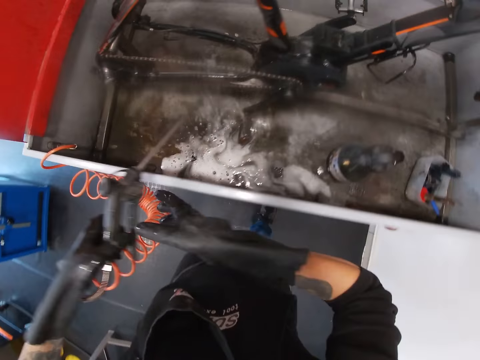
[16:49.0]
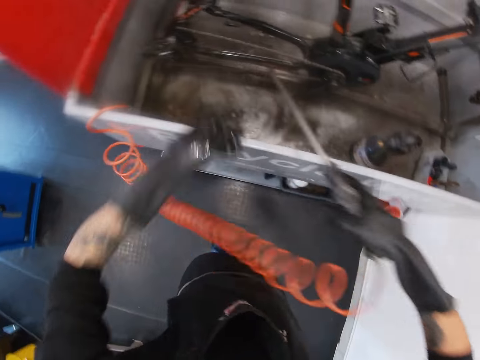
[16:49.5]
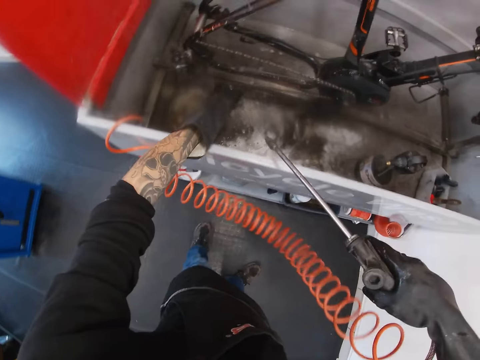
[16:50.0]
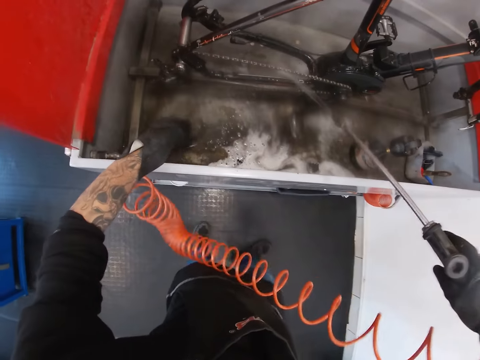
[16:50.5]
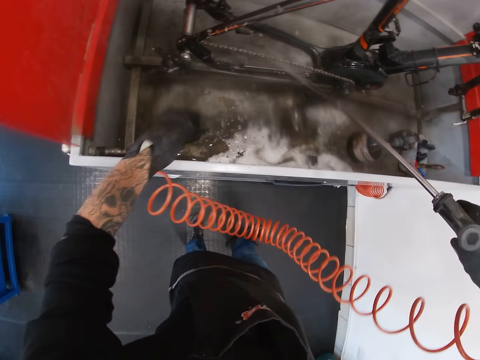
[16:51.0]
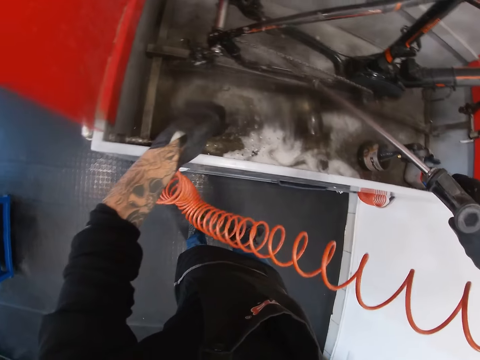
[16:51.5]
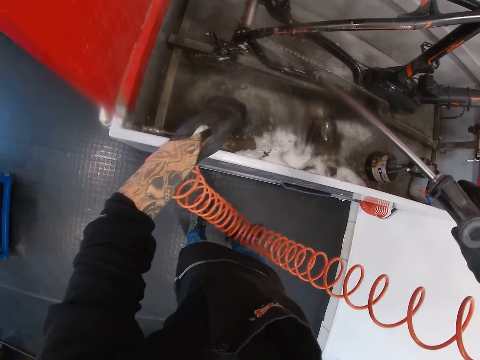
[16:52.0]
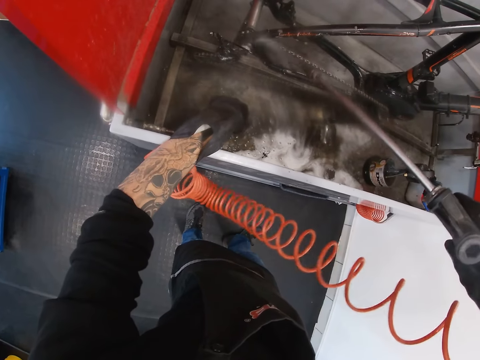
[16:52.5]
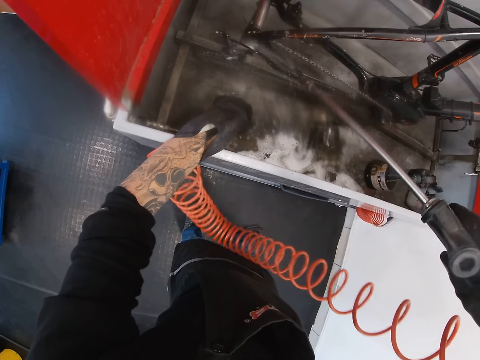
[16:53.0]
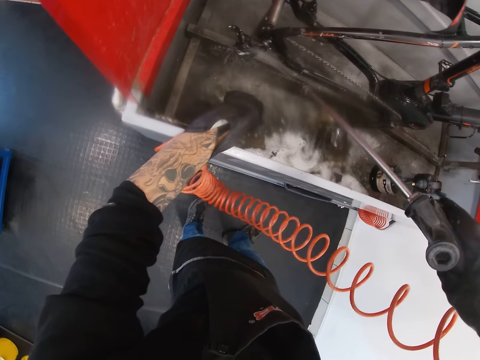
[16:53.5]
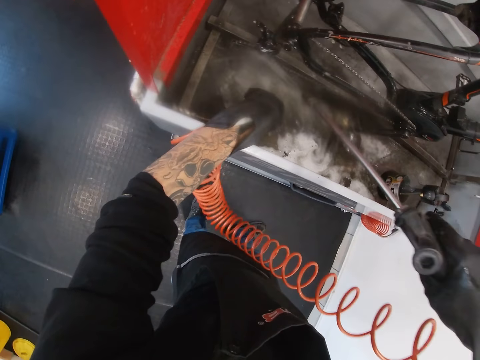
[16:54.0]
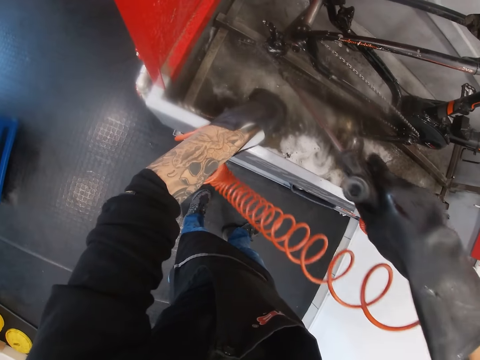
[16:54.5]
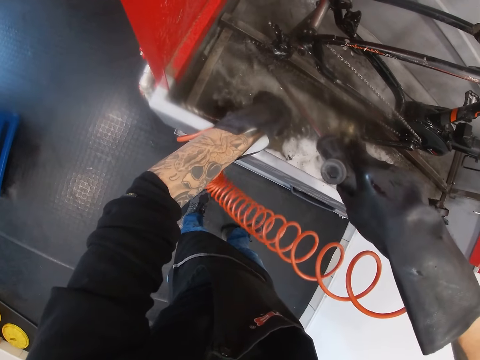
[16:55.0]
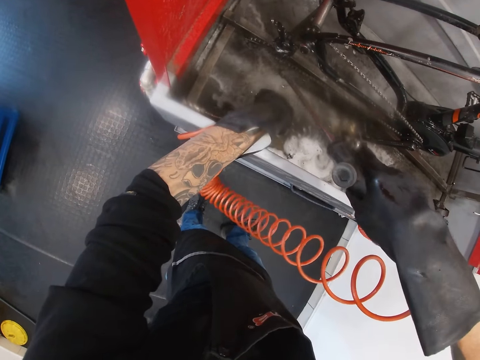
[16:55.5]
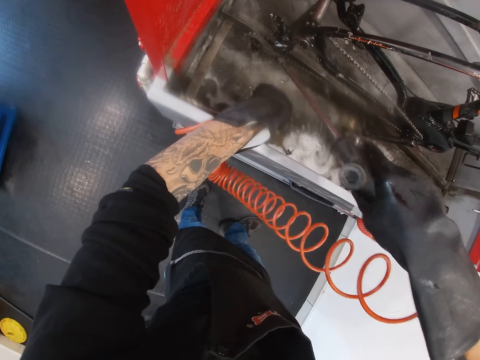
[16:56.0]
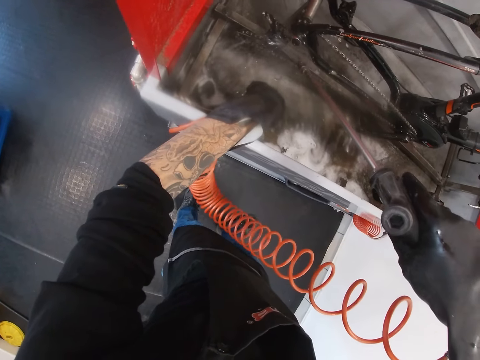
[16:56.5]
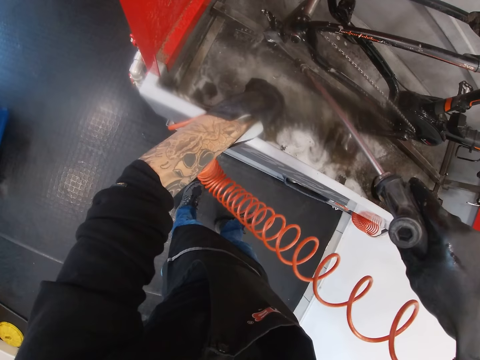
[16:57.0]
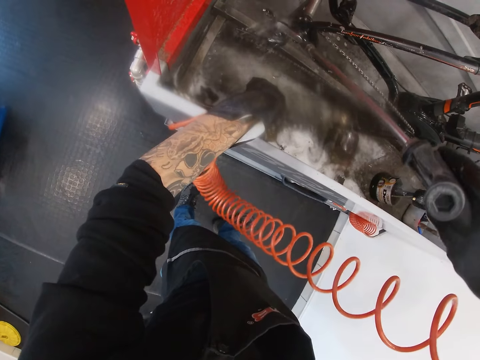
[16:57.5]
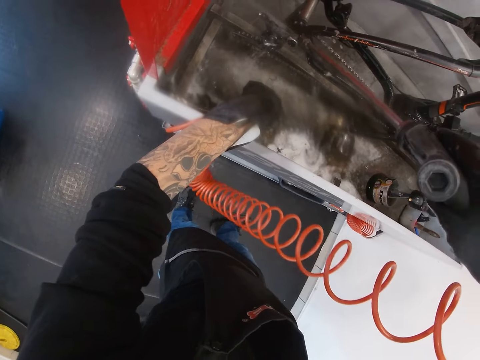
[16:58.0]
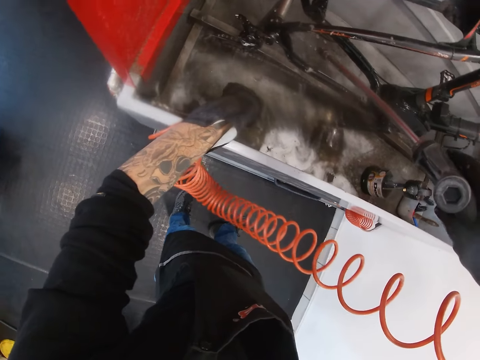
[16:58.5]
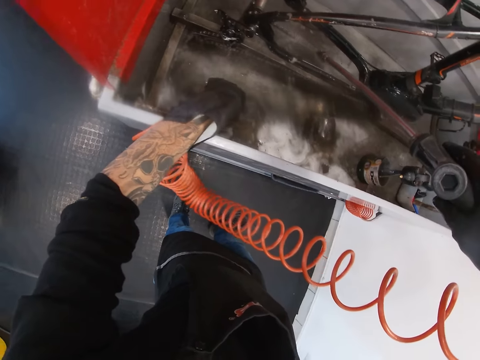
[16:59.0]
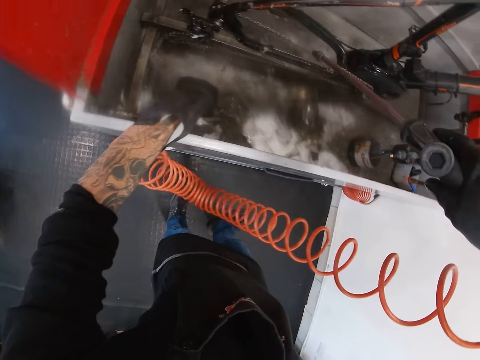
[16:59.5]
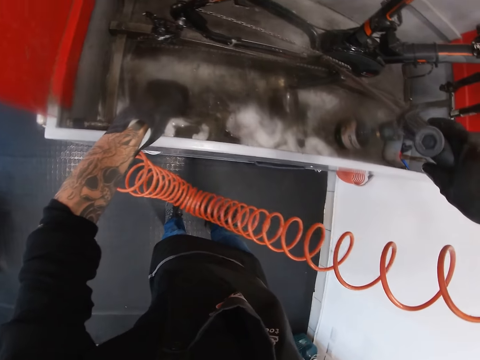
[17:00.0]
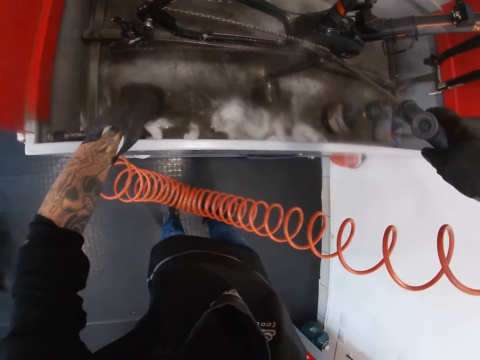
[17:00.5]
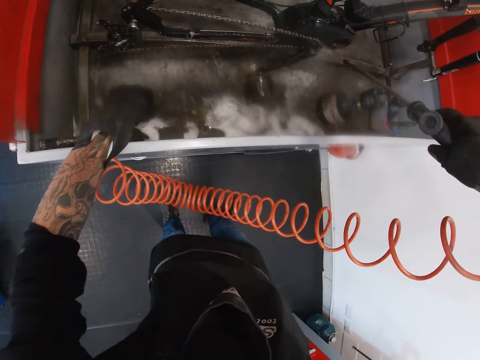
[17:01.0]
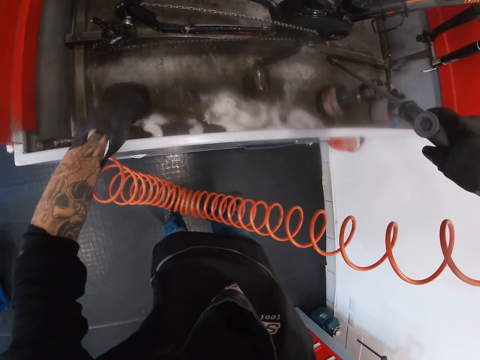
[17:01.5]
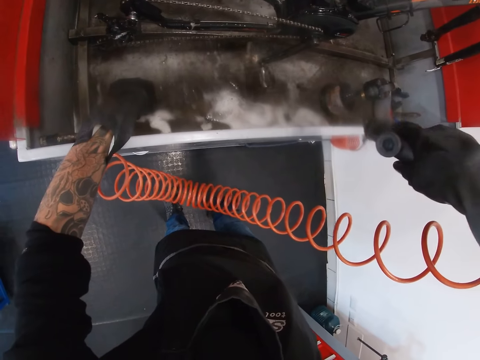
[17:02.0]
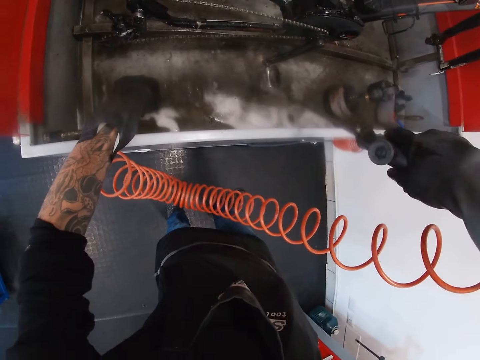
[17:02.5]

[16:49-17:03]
The camera wearer passes the nozzle spray to his right hand. He holds a pressure pipe. He adjusts the bicycle chain with his left hand. He sprays the bicycle with water in the nozzle spray.

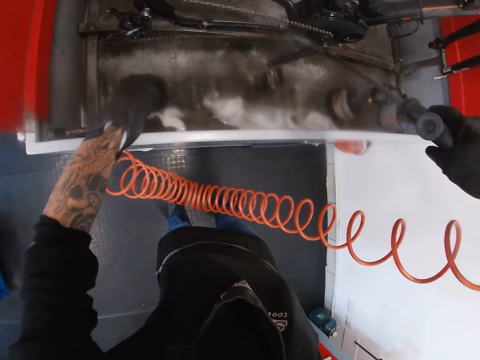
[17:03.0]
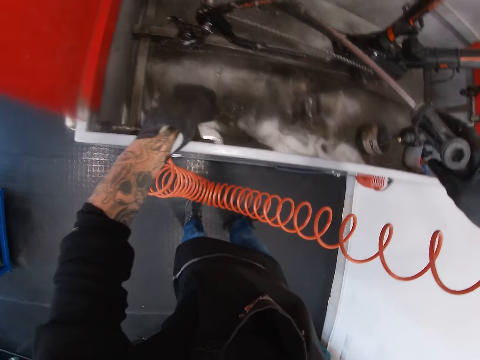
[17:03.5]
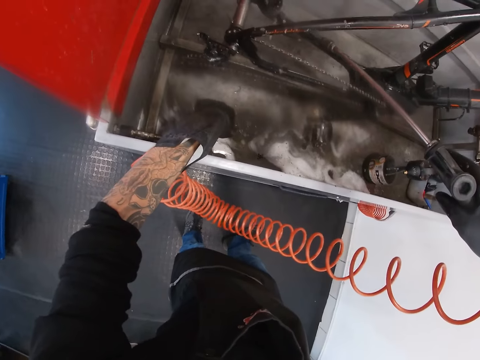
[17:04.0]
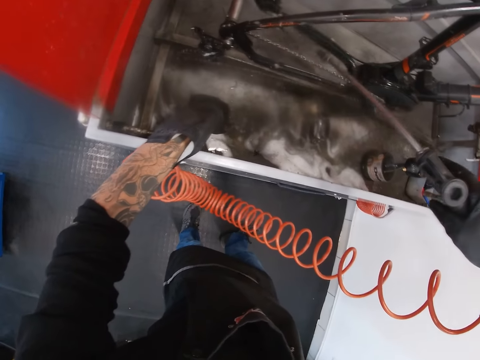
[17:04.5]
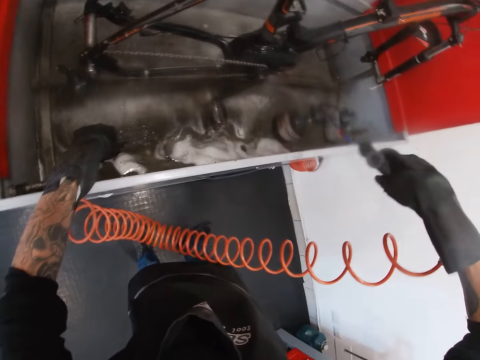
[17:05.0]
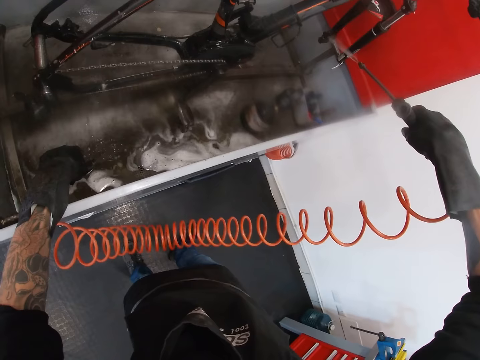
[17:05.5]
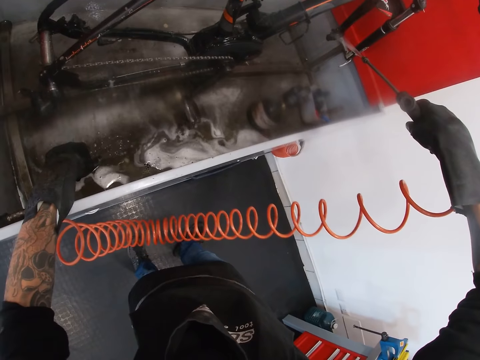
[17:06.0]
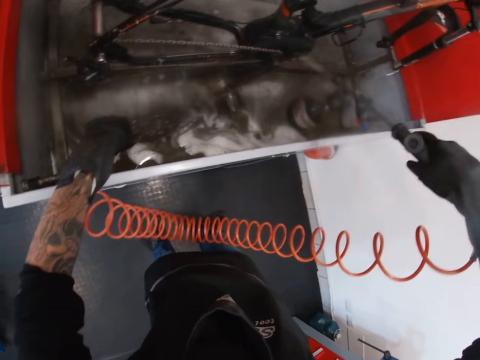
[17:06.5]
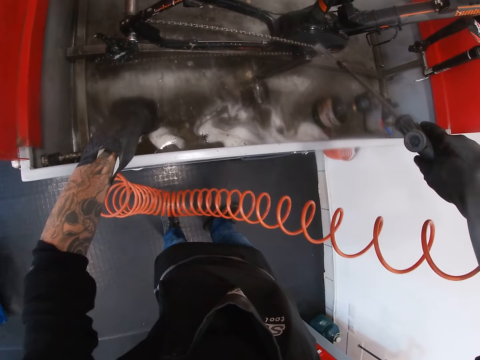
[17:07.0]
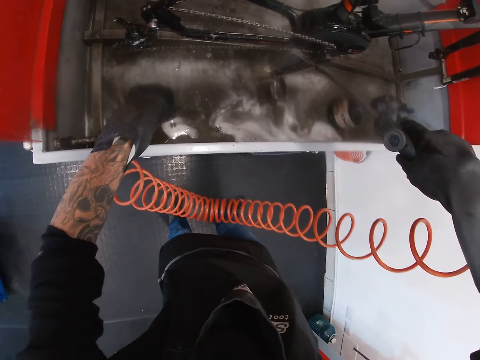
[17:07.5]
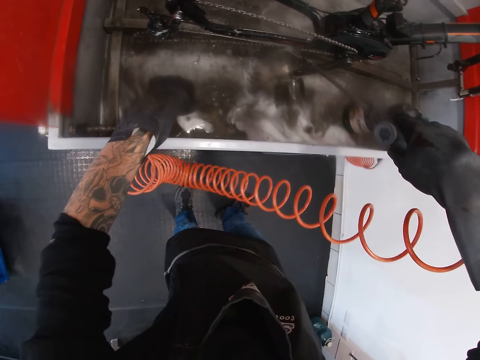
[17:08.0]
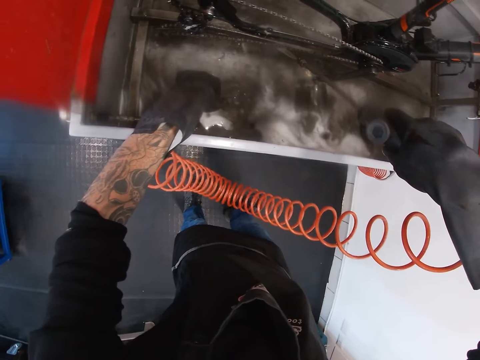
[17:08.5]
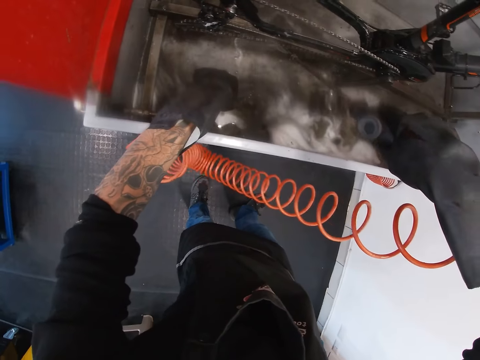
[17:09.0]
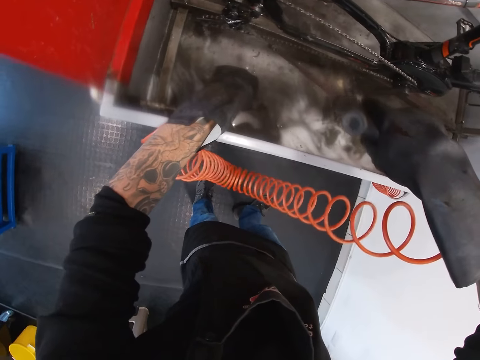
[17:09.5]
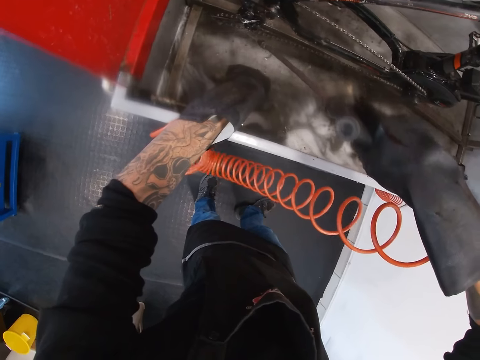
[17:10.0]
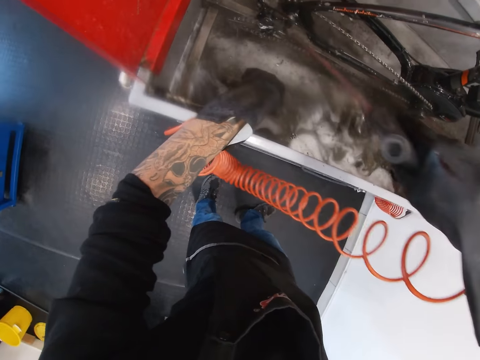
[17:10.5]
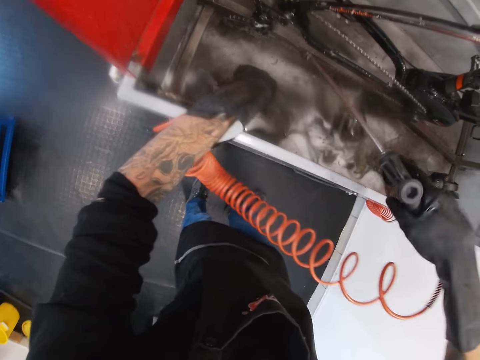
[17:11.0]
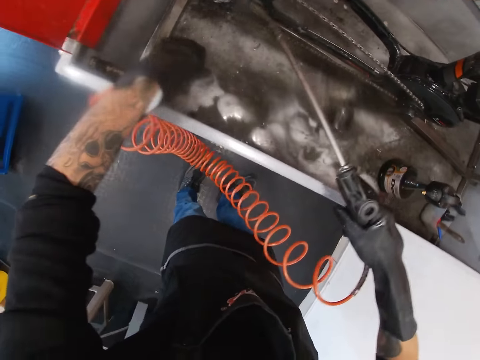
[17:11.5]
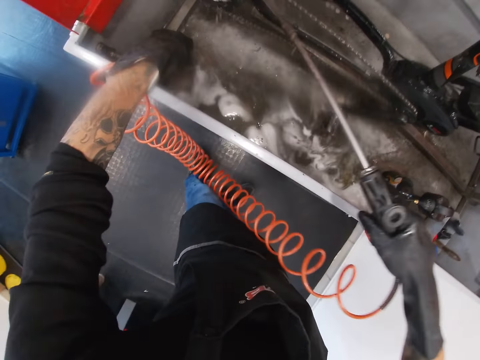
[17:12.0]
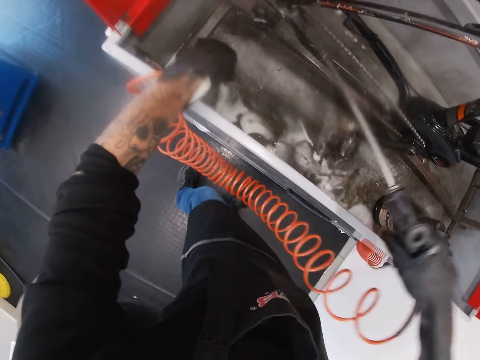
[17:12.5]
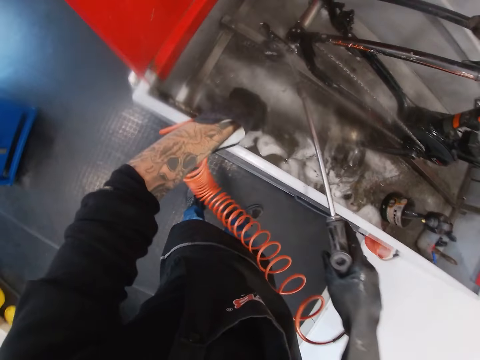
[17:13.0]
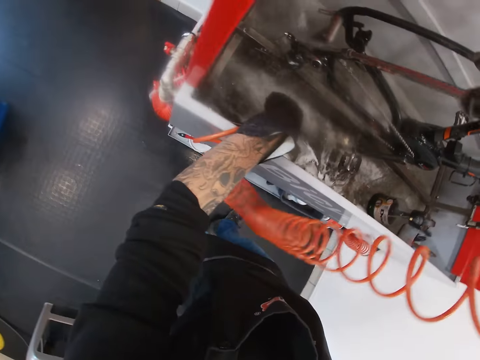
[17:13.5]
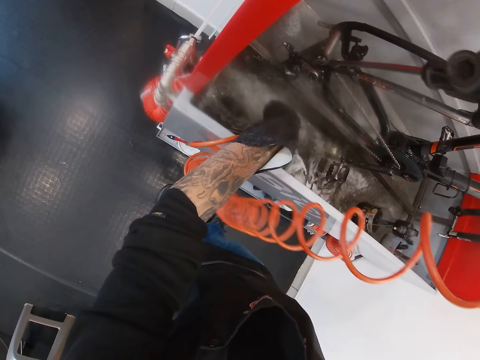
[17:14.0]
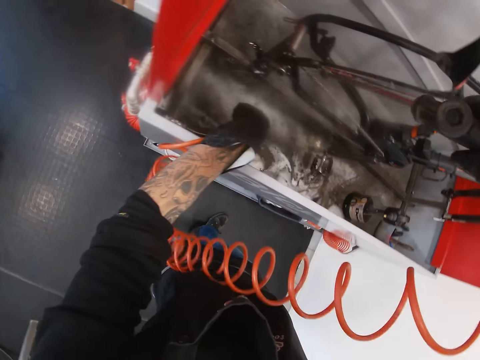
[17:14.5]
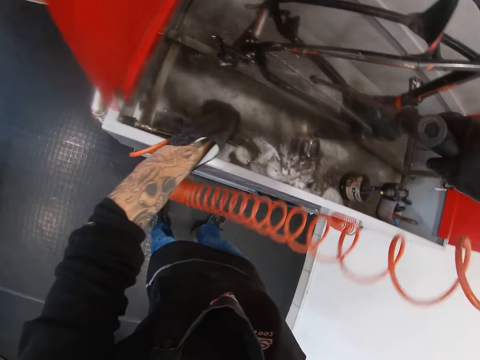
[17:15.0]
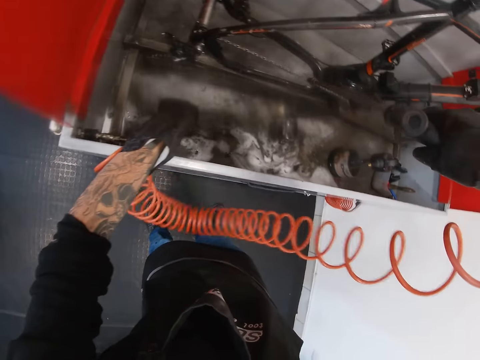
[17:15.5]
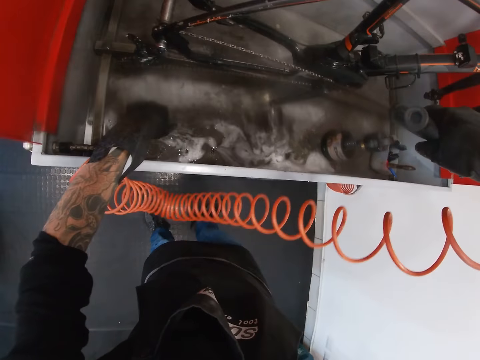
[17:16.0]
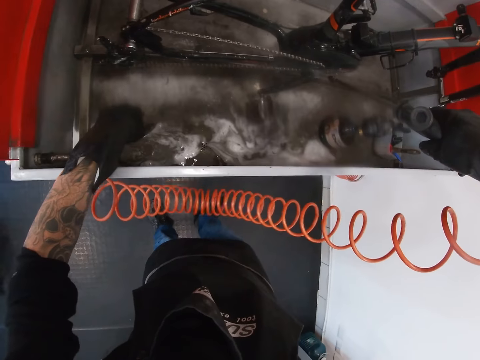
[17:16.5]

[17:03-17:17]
The camera wearer turns to the side. They pour water on the bicycle with a pressure pipe.
